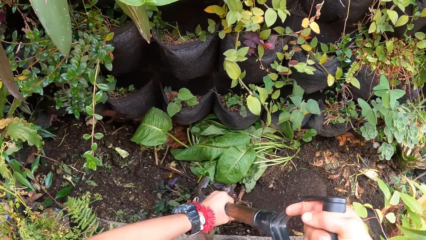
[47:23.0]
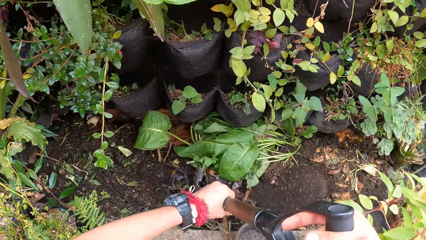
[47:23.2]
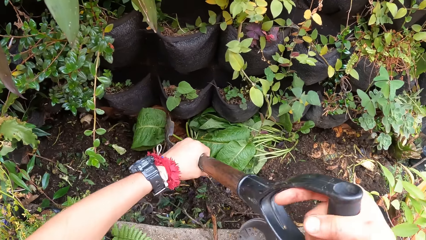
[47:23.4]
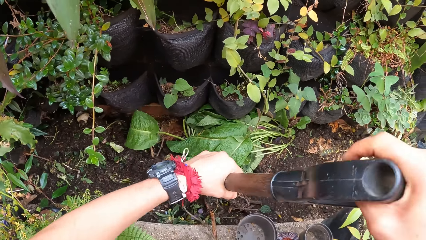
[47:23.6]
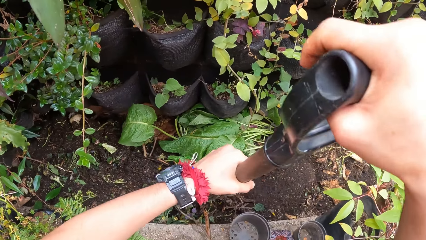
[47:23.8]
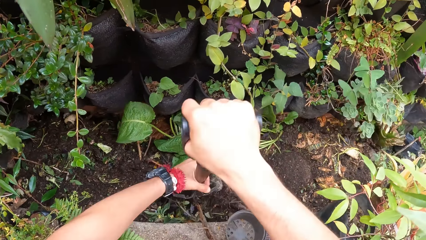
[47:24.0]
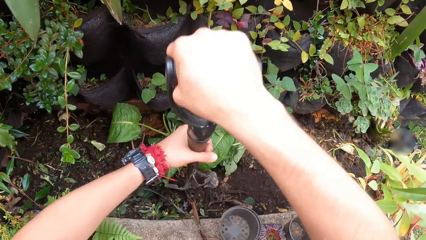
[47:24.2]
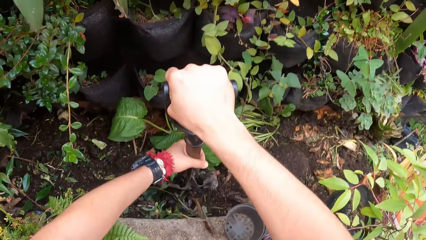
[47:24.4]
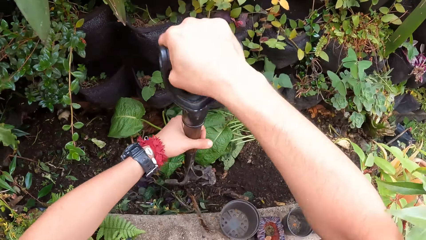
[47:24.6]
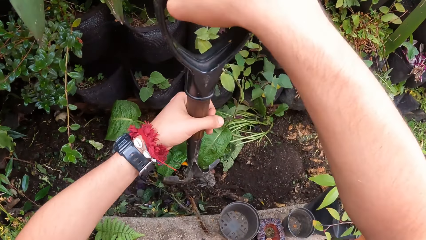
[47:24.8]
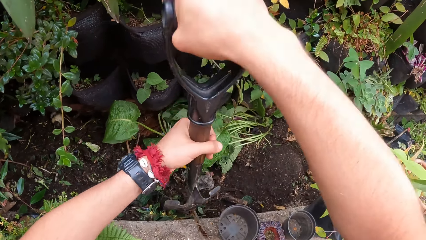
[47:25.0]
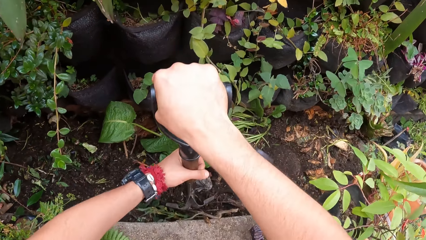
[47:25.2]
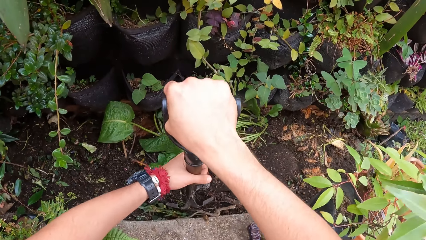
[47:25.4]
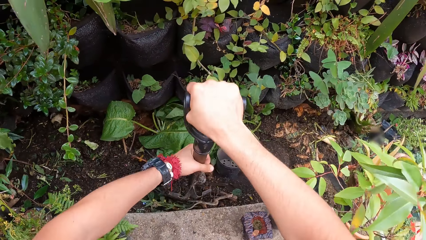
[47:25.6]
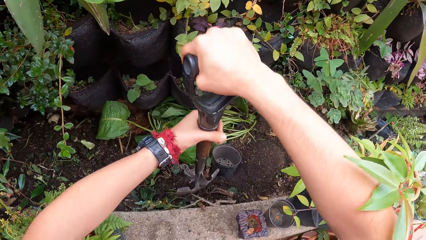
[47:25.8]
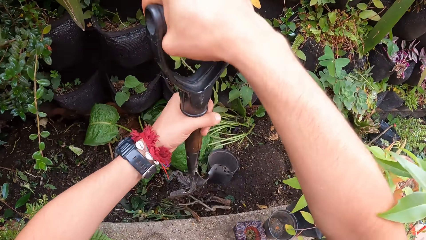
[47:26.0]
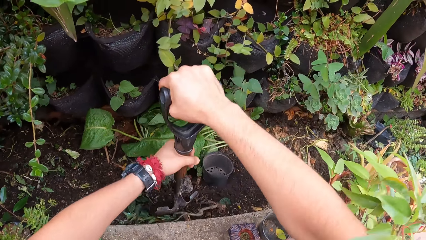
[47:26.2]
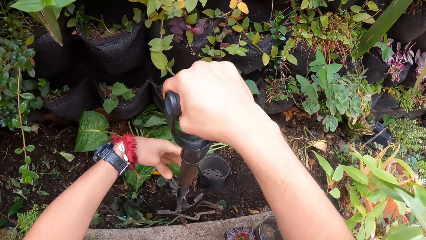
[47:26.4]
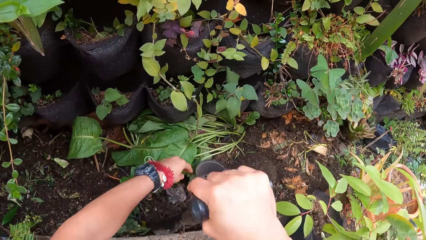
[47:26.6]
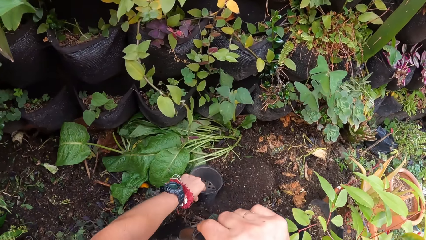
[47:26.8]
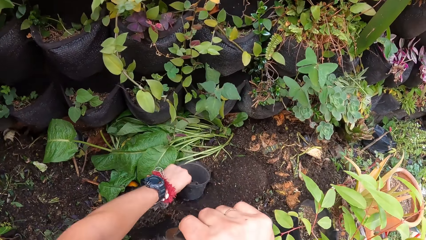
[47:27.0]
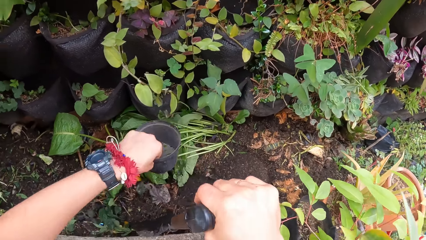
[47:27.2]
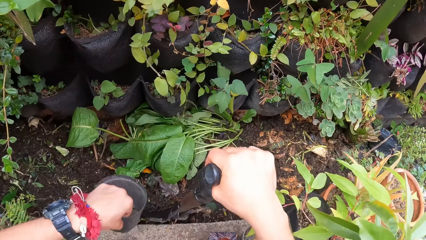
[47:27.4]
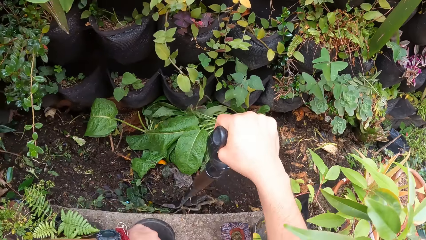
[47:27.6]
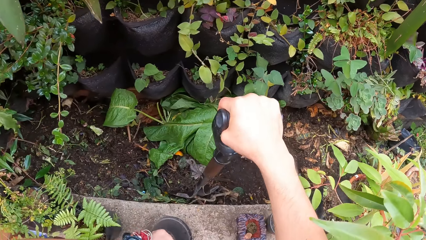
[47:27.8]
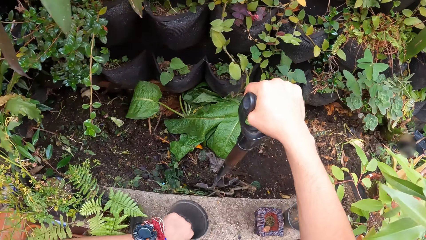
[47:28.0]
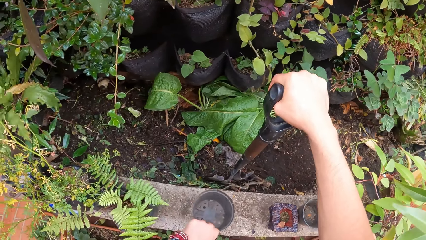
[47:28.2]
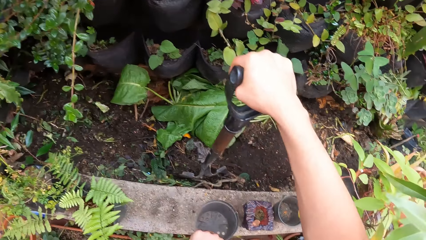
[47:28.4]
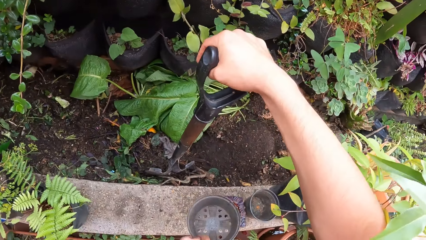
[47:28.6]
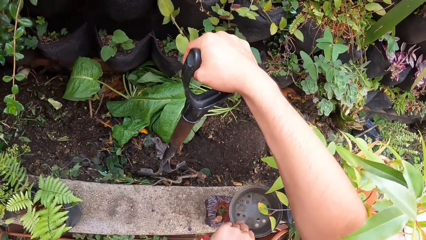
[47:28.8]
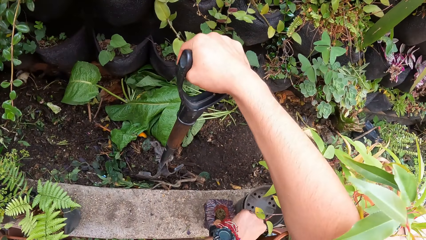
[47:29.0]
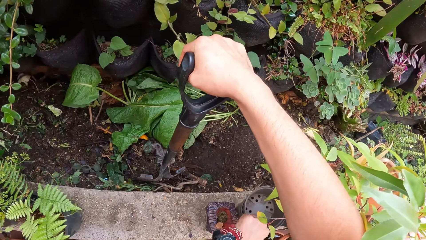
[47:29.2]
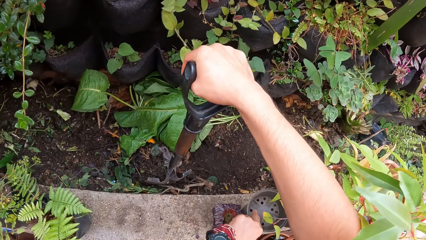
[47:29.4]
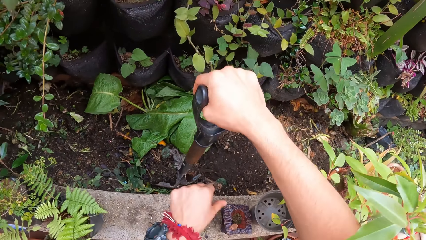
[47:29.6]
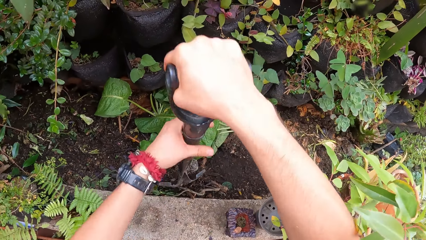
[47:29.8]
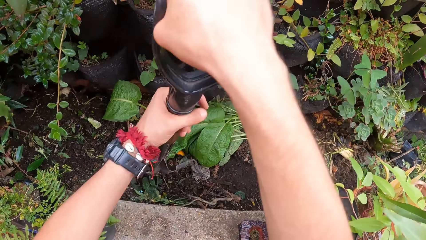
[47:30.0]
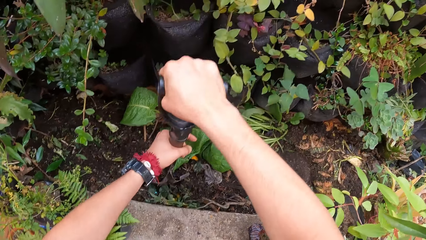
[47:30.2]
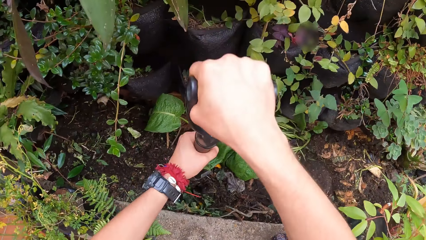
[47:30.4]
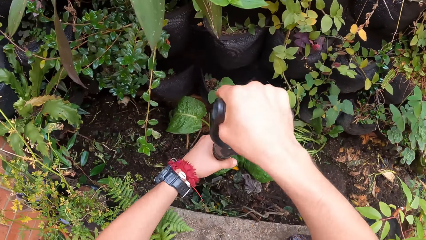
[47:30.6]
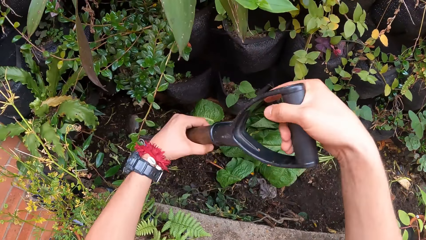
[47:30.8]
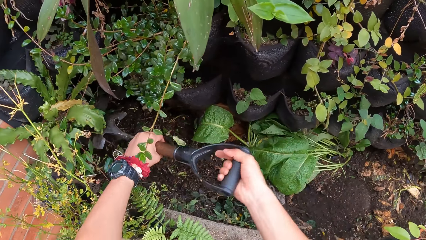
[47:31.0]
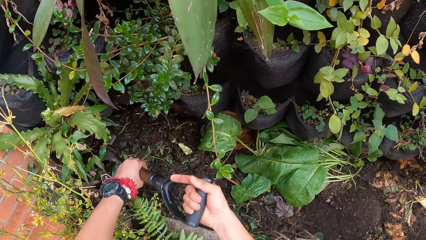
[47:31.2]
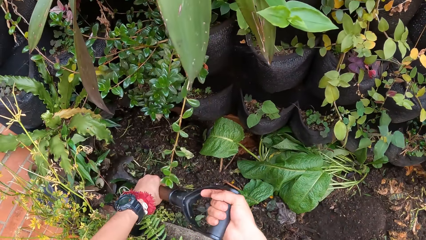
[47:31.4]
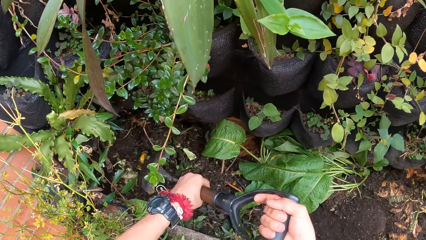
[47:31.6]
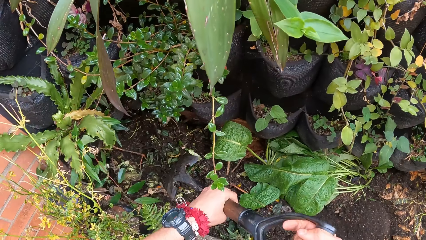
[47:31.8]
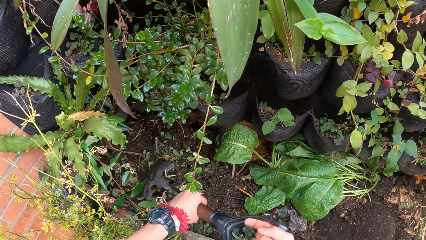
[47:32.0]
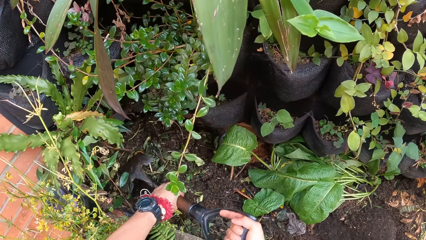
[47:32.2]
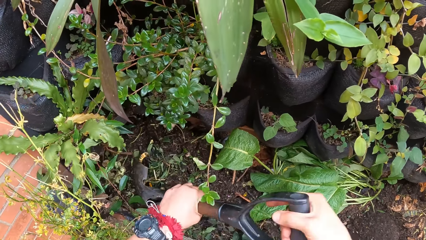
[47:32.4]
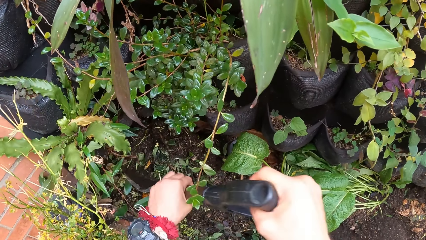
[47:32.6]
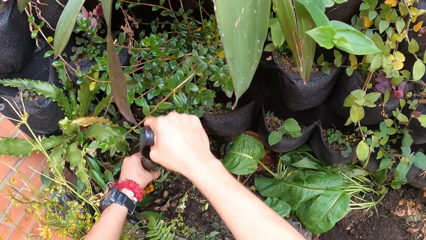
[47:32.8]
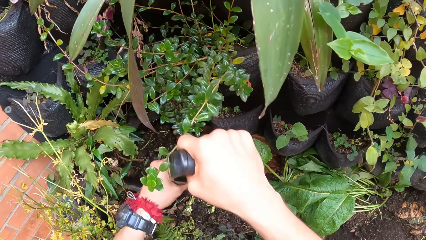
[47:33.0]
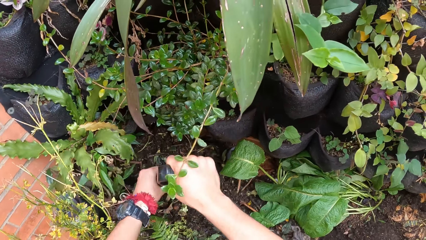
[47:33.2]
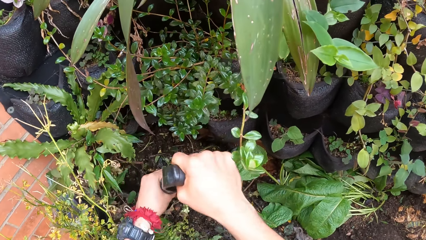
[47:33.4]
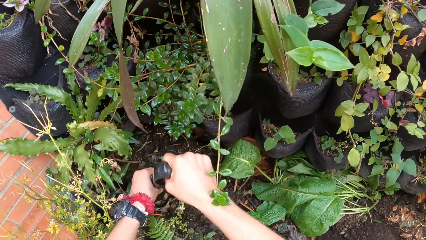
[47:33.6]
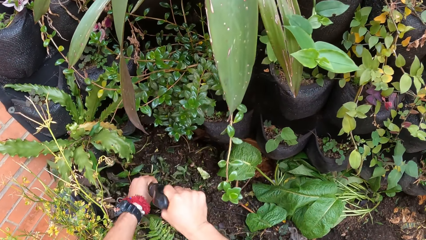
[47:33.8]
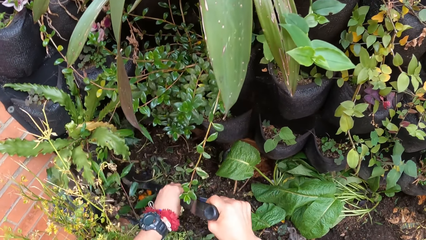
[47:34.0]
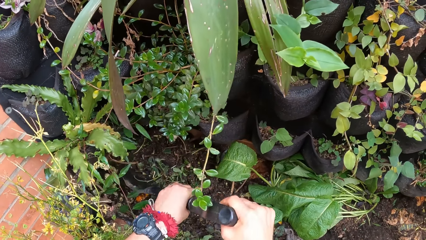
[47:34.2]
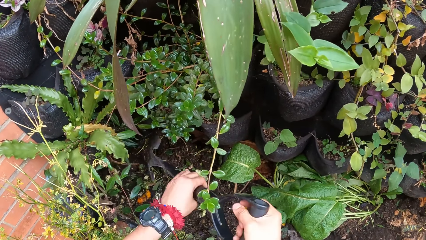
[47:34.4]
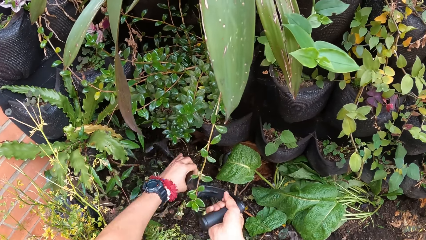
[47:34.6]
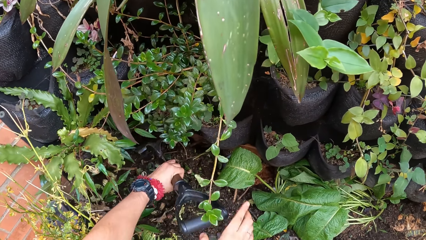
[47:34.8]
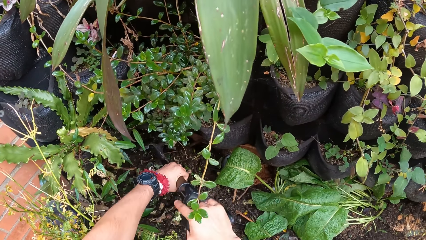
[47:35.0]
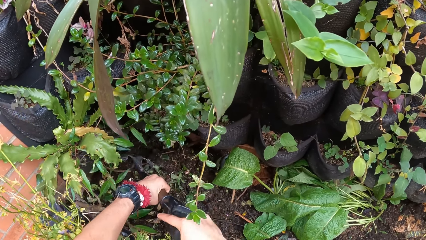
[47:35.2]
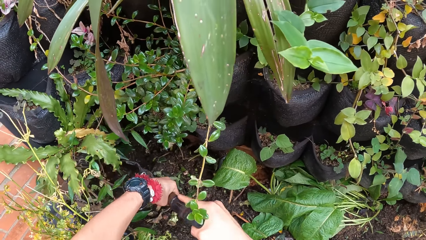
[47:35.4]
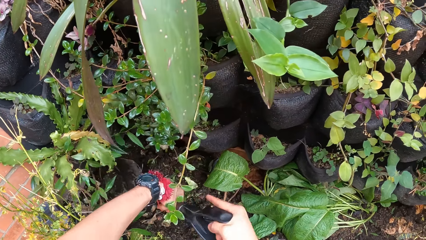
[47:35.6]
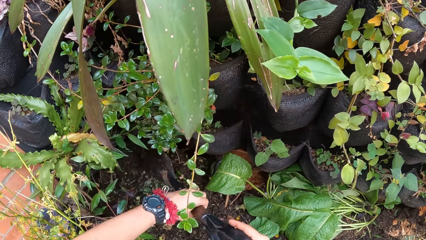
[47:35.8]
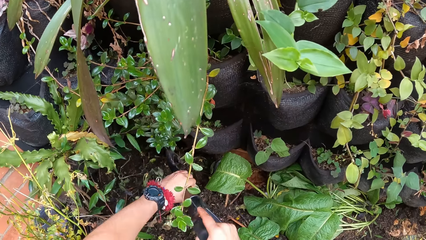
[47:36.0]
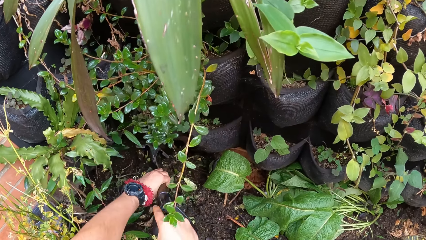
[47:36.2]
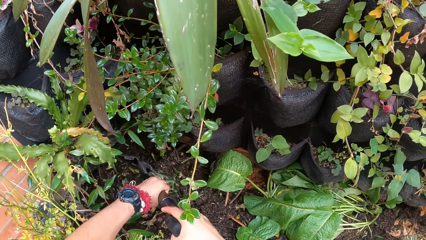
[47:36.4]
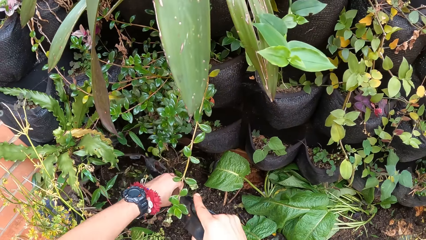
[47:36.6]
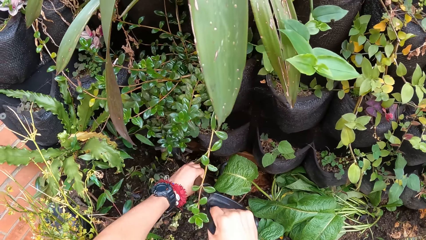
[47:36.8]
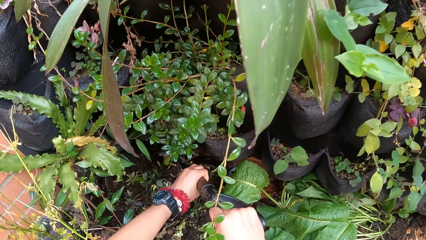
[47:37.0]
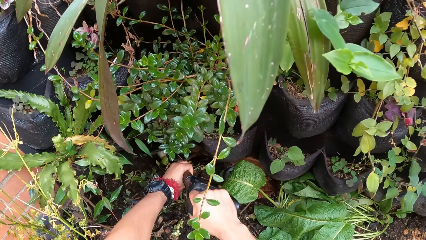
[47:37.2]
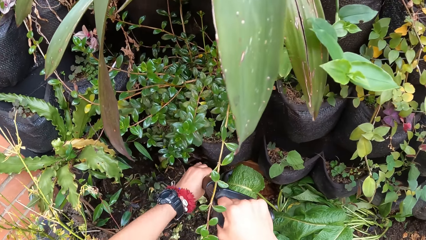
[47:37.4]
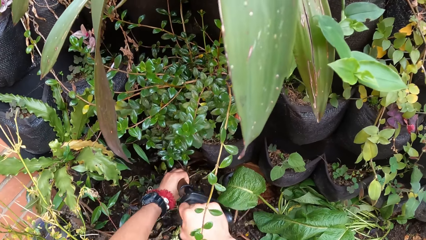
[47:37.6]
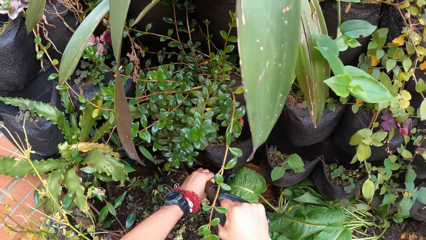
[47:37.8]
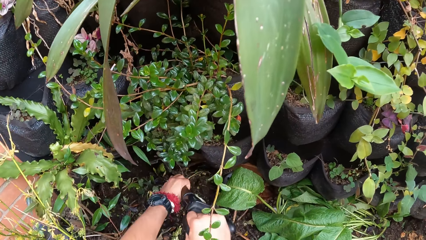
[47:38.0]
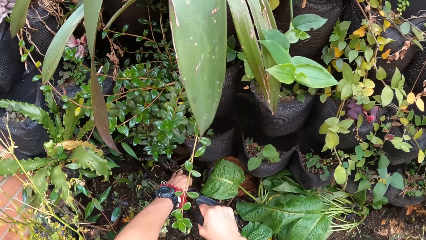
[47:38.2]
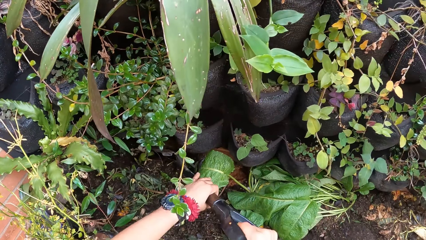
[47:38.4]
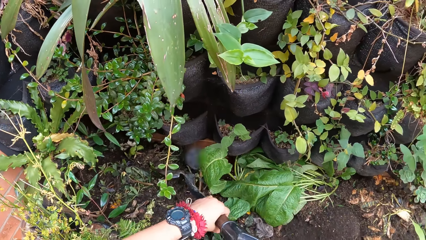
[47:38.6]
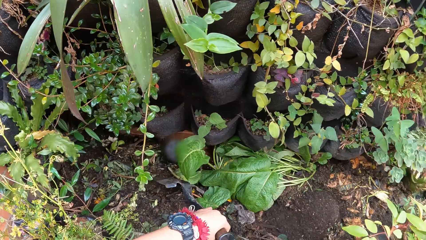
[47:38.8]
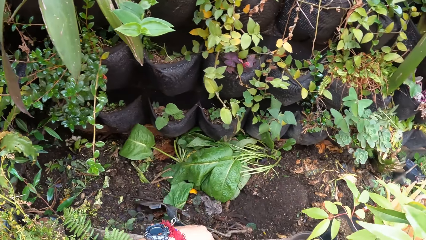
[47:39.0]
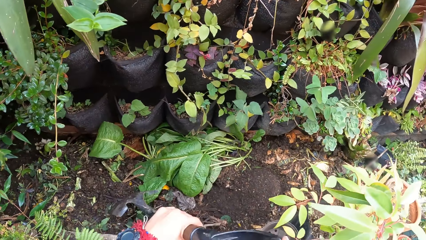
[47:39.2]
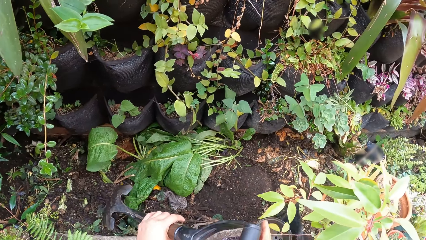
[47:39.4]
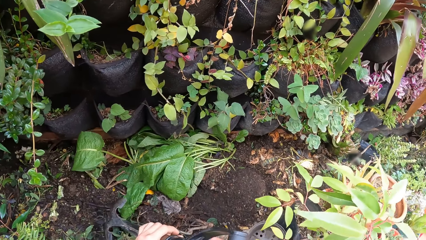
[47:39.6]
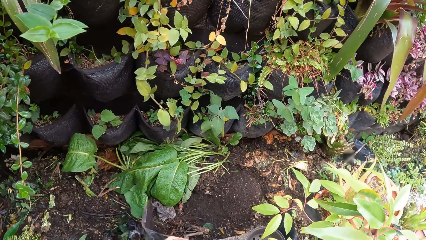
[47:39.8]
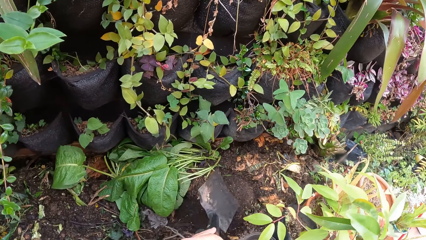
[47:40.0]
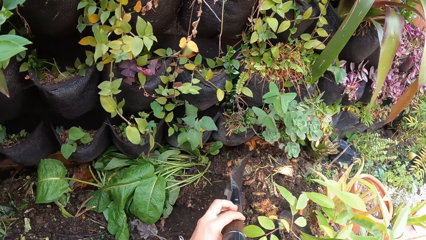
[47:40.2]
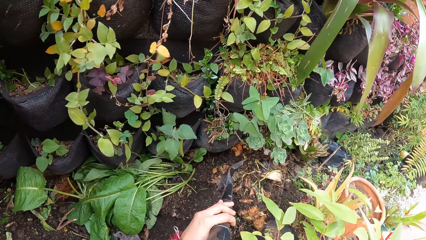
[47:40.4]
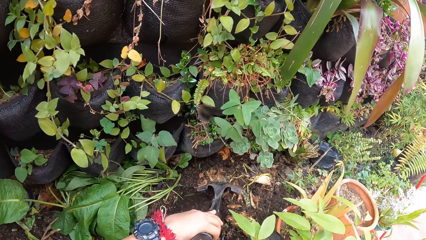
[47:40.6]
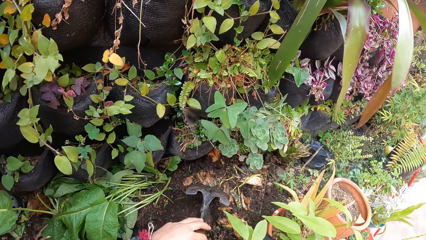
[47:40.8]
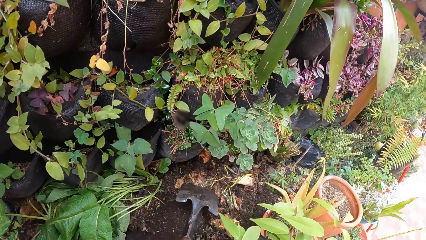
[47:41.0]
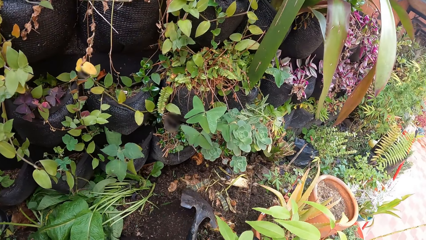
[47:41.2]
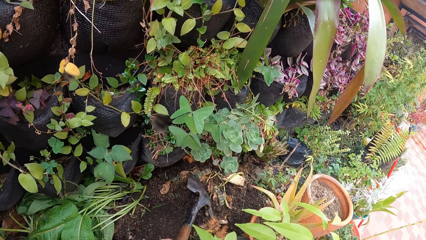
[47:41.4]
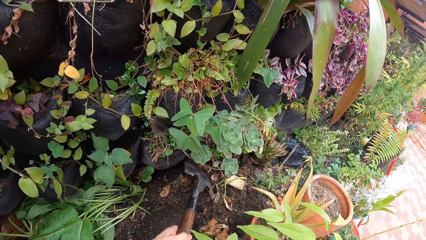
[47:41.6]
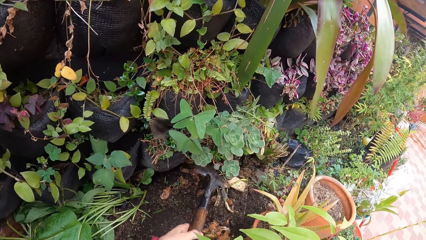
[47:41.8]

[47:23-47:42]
The camera wearer picks up a plant pot on the ground with his left hand. He drops the plant pot on the ground with his left hand. He holds the shovel with the hands and mixes the soil with the shovel.
